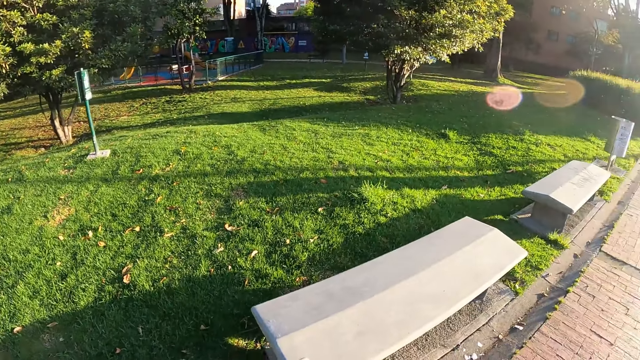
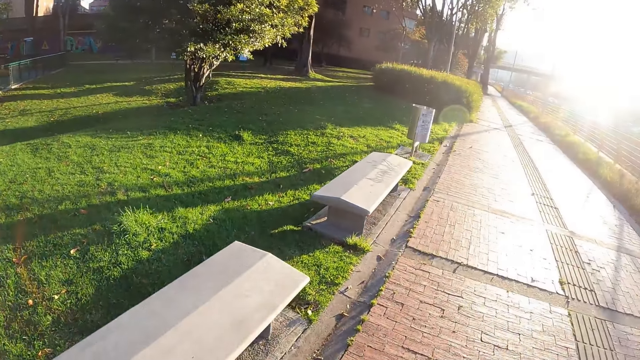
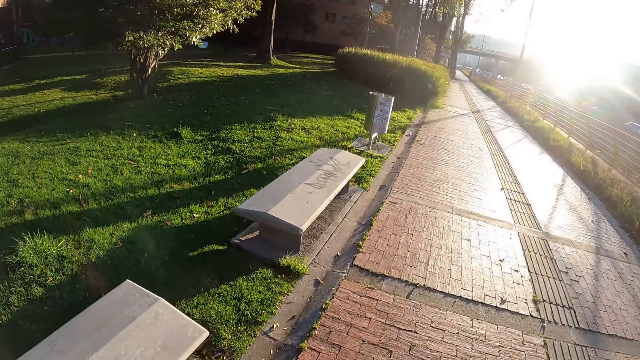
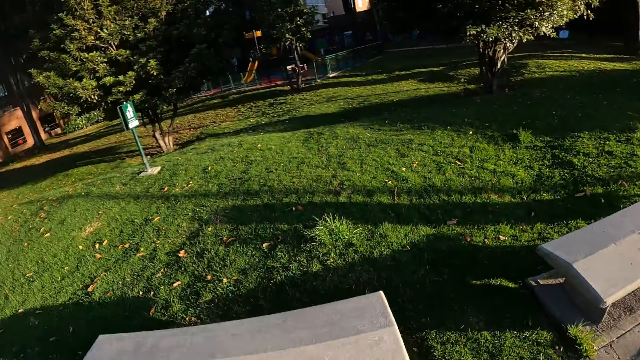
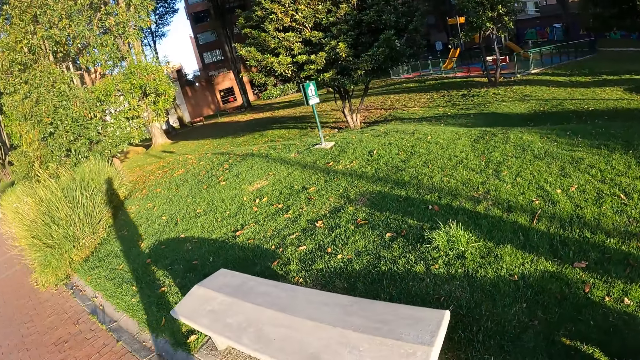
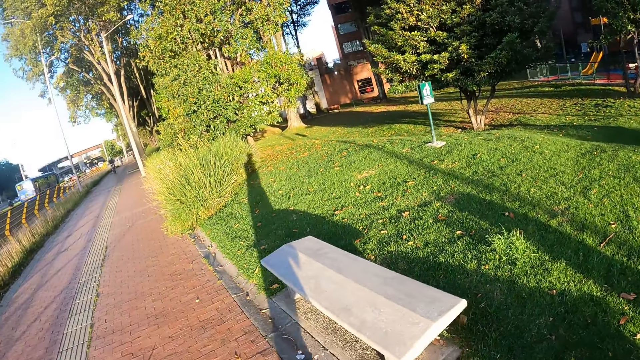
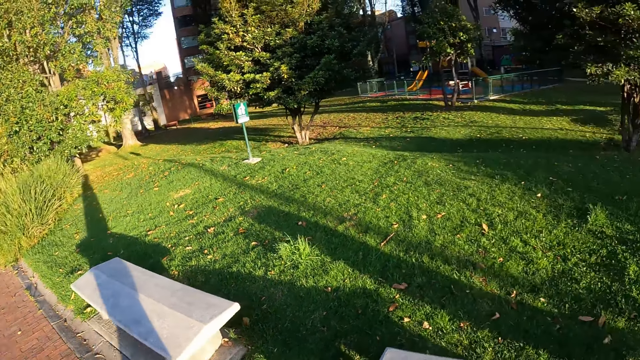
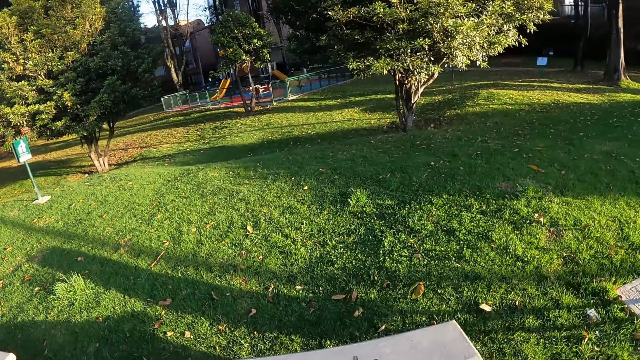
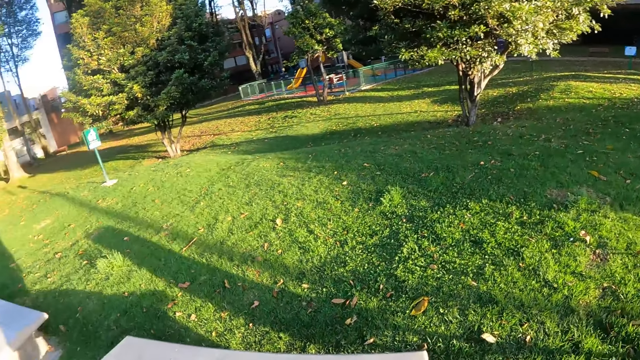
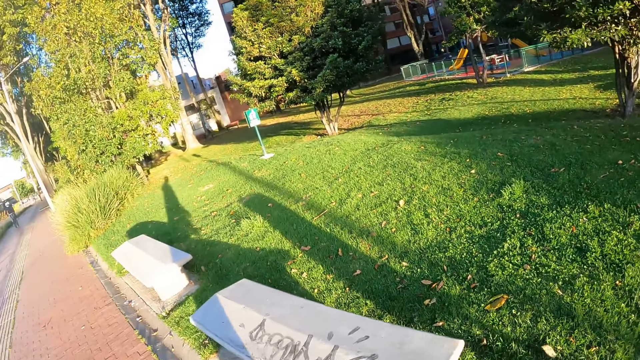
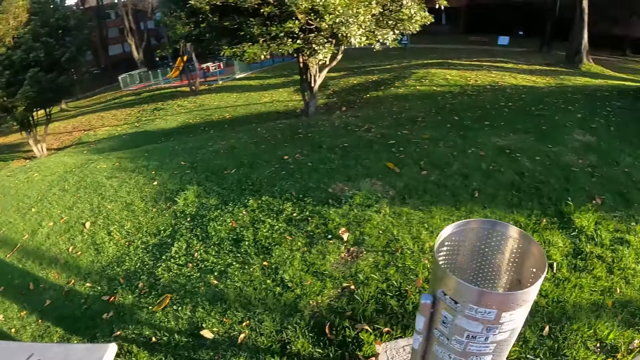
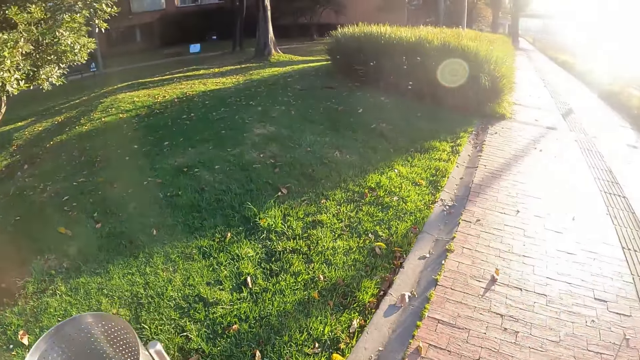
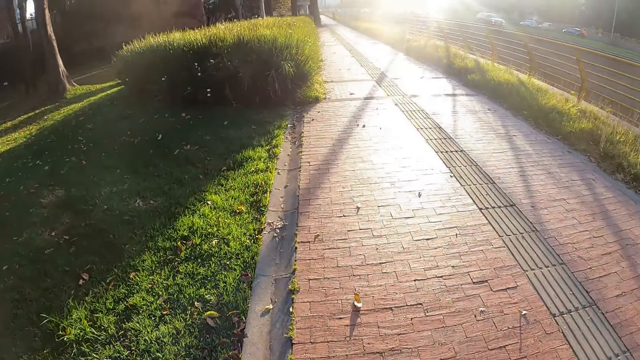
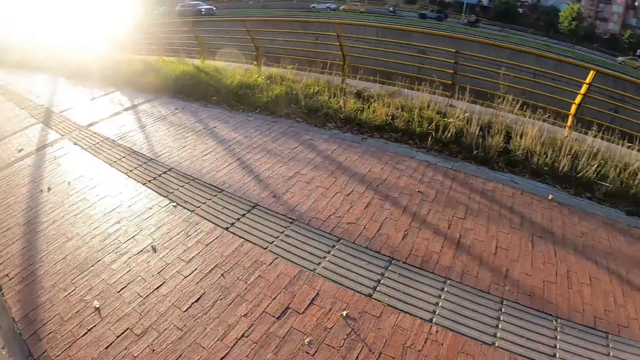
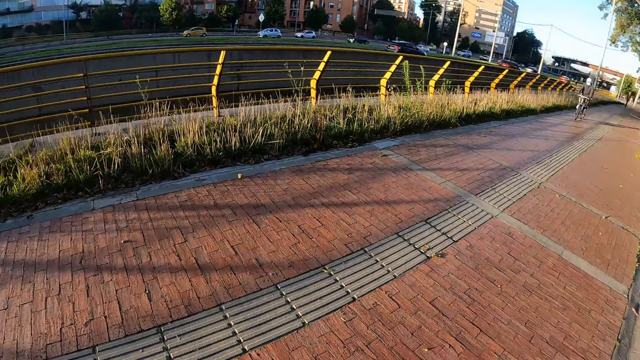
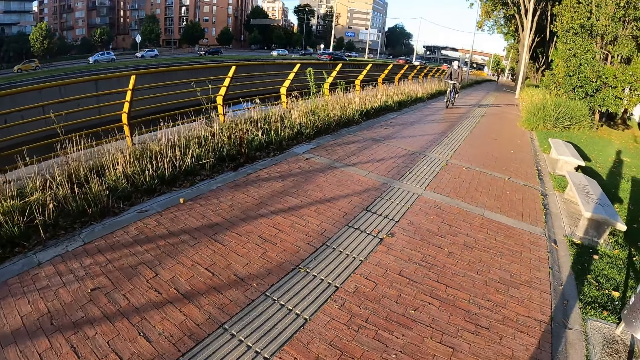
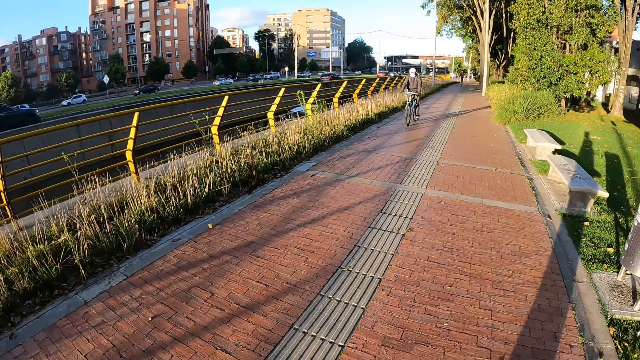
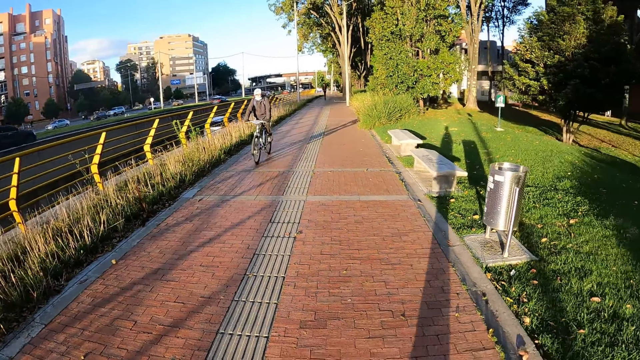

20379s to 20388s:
The camera wearer walks on a road path. They look around the road and field.

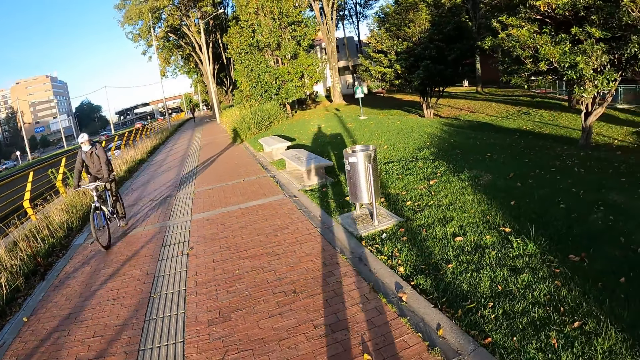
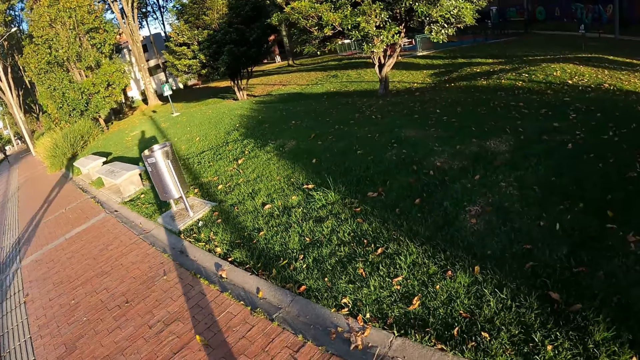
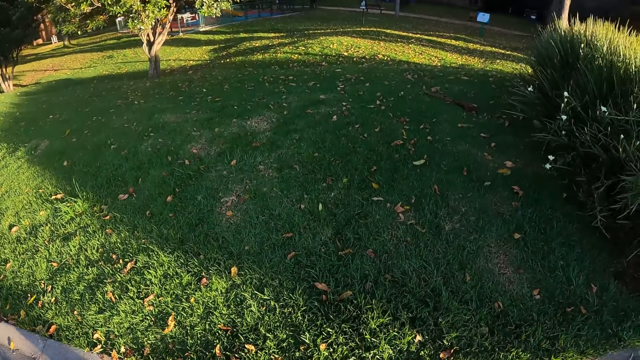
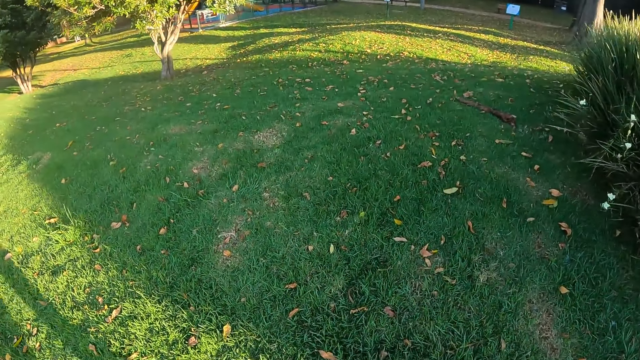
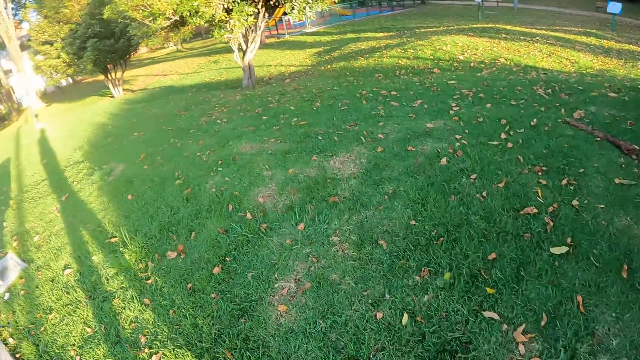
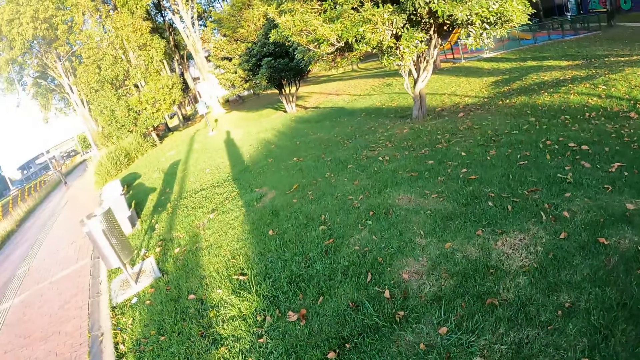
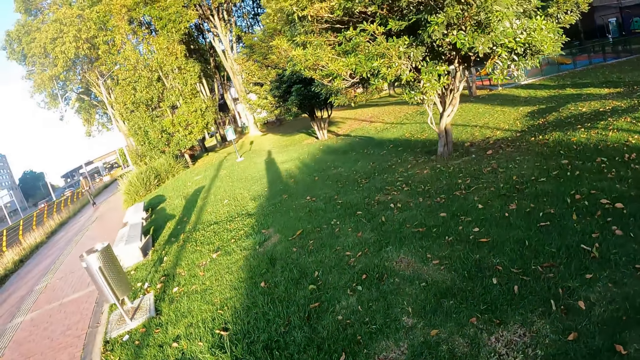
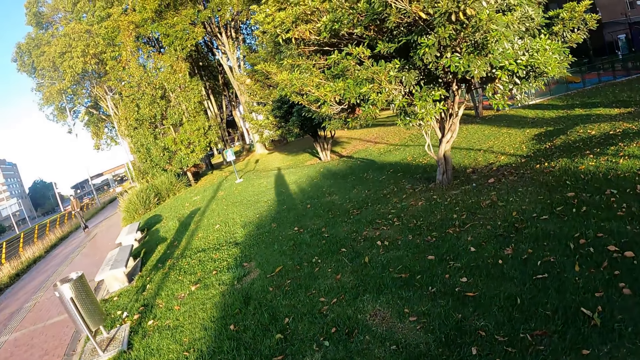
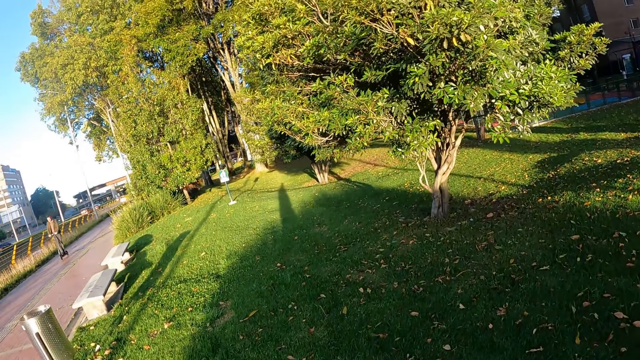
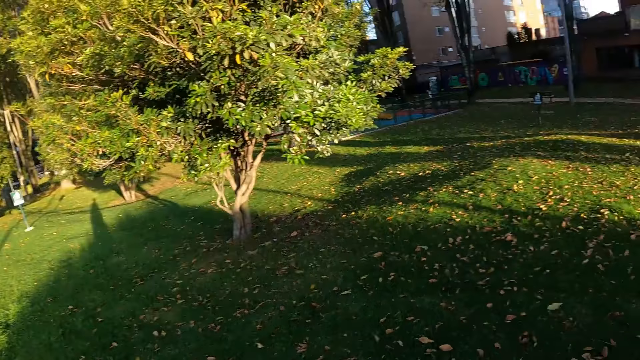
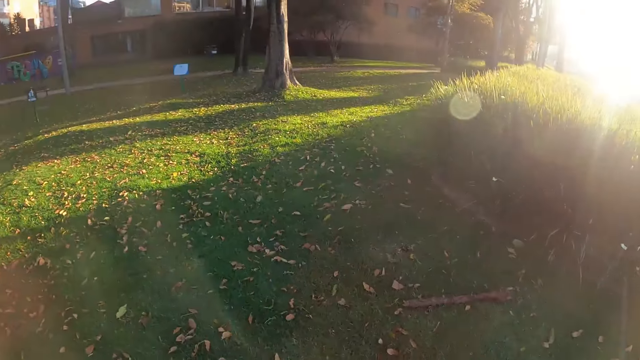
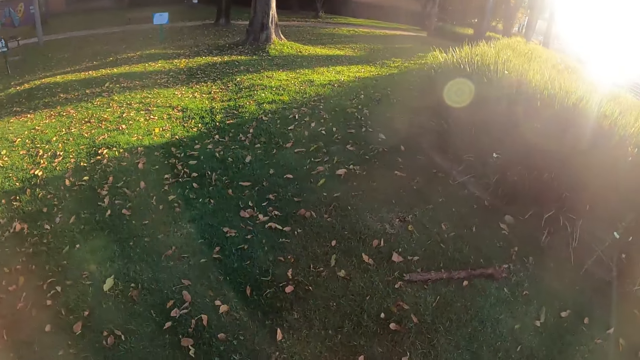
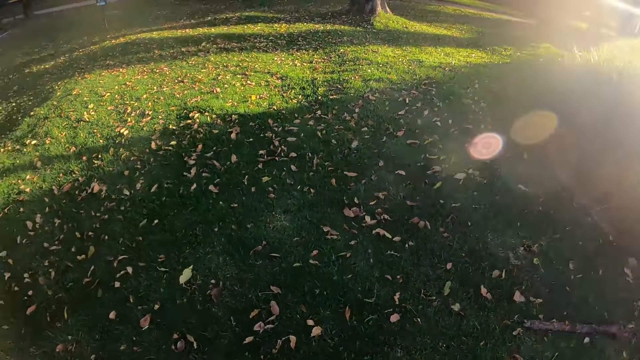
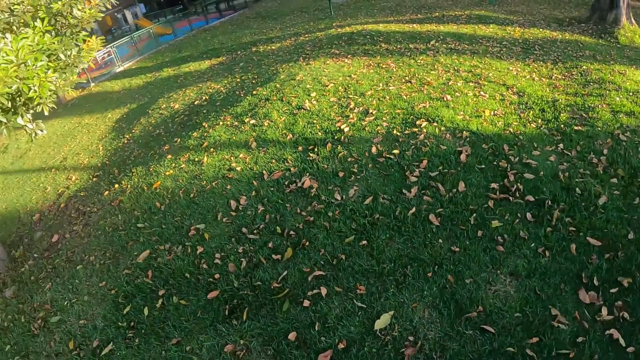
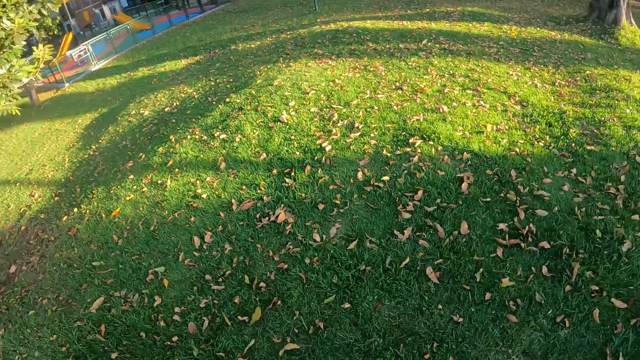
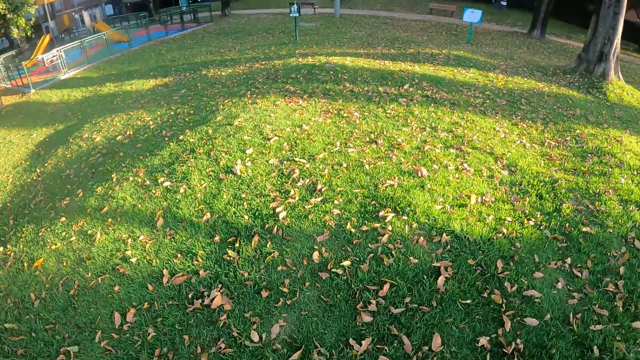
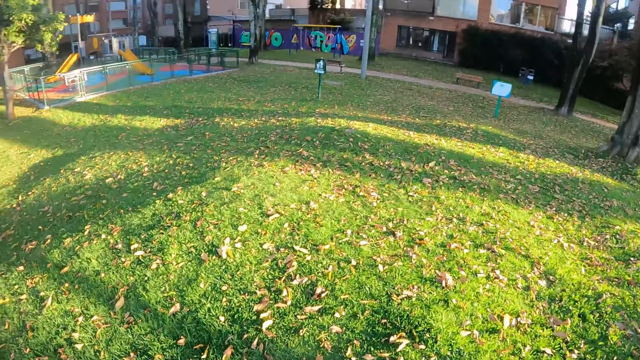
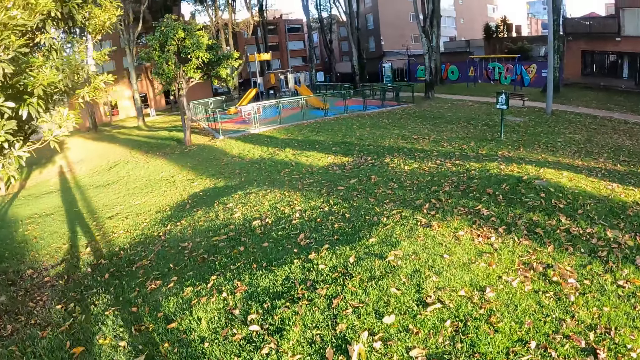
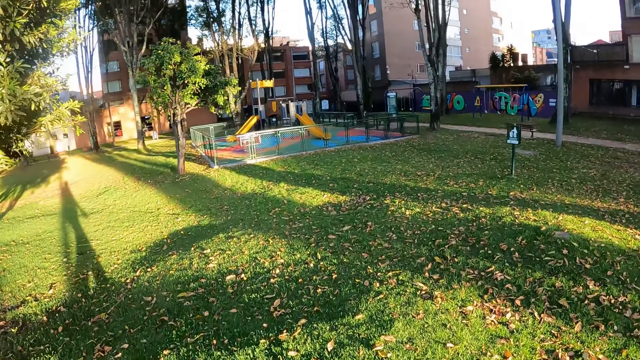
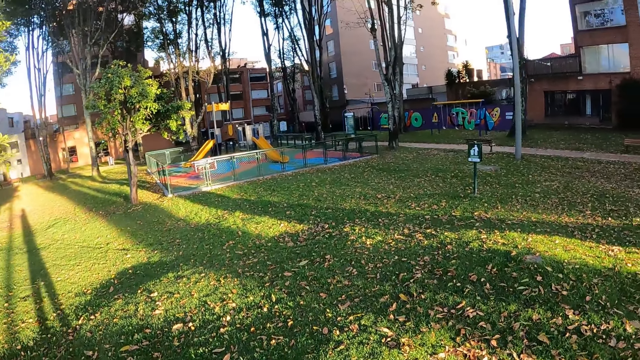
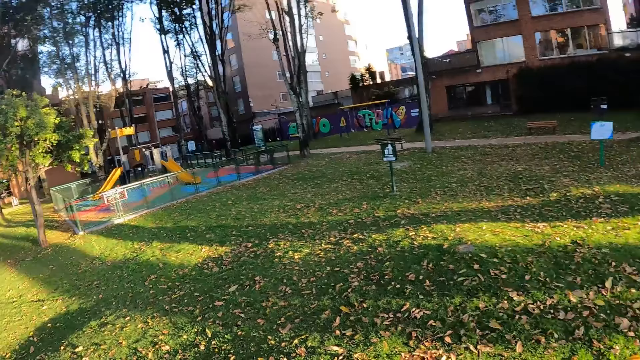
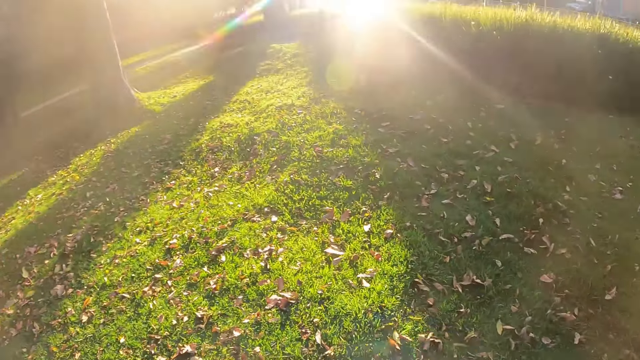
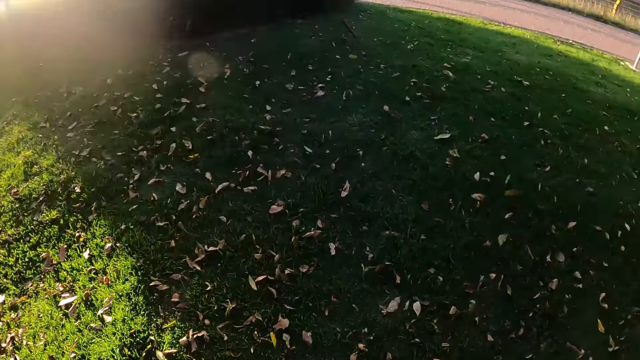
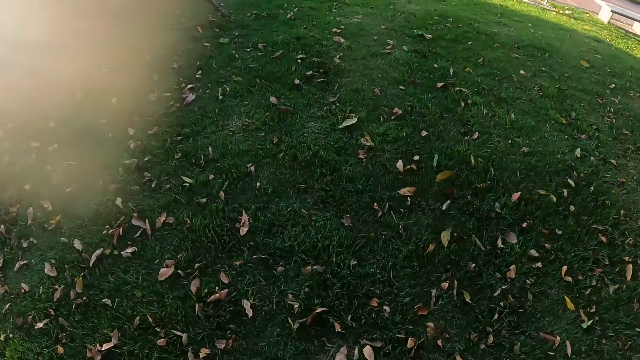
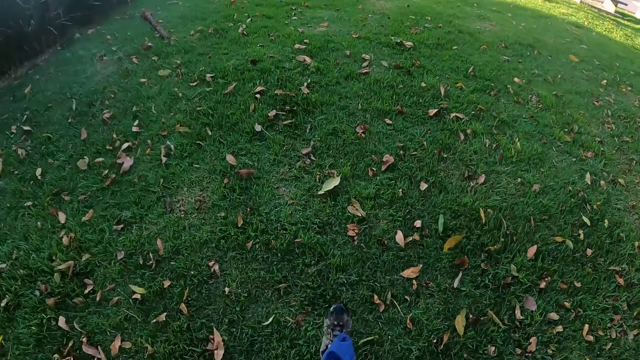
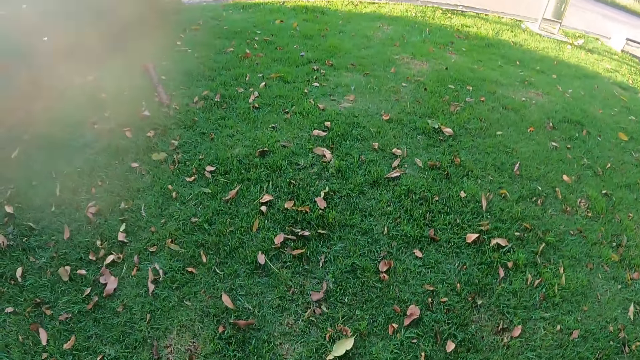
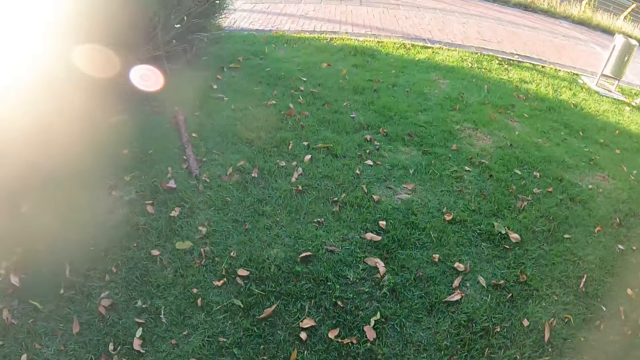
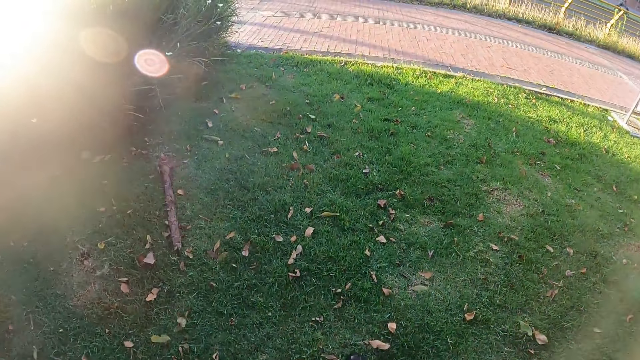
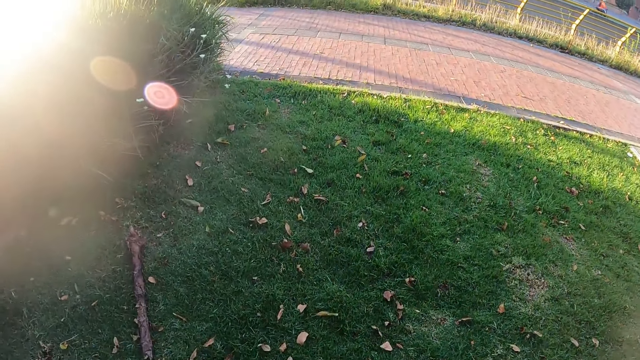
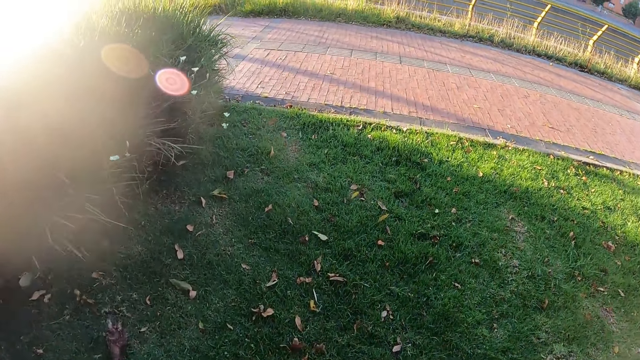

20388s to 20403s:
A man rides past the camera wearer. The camera wearer walks on a lawn.
